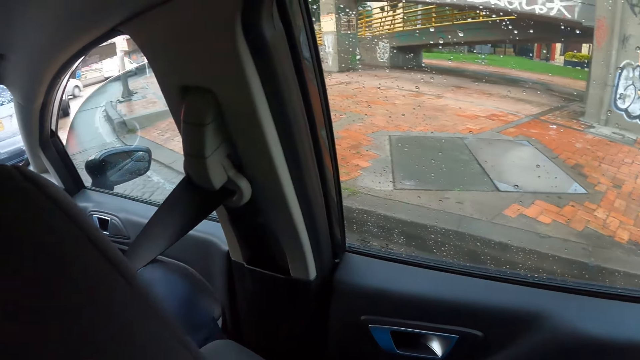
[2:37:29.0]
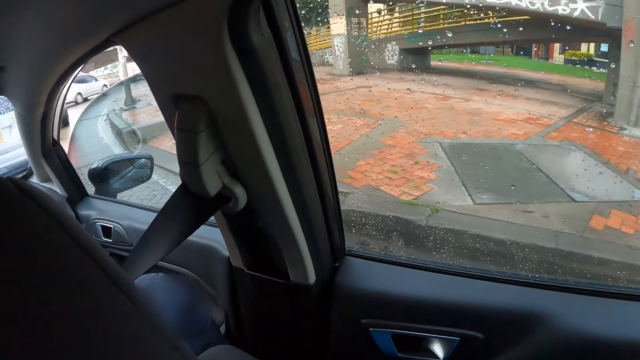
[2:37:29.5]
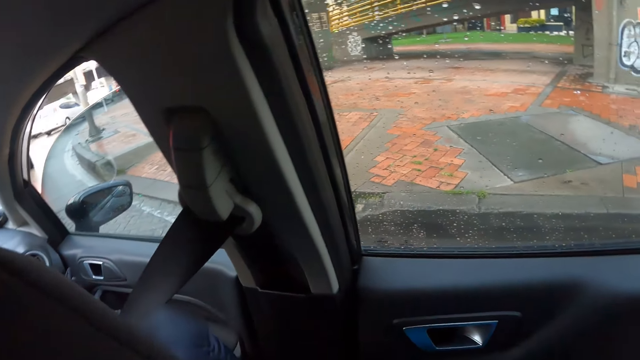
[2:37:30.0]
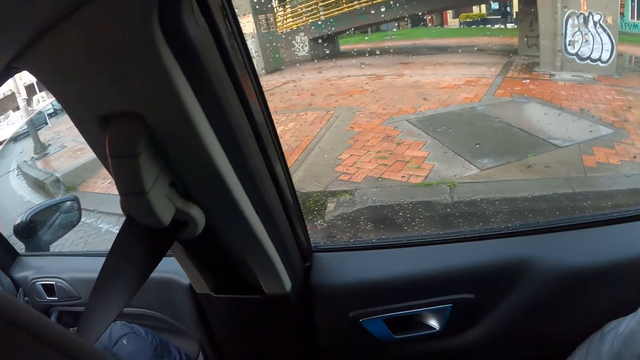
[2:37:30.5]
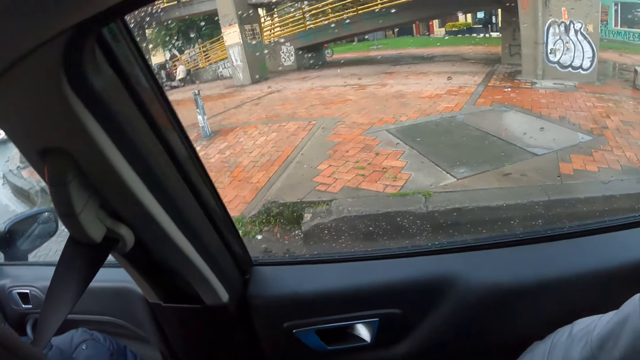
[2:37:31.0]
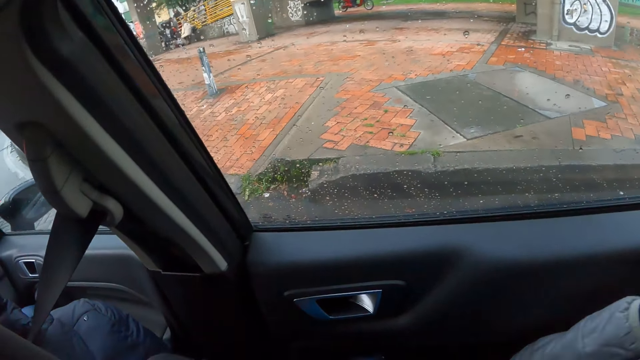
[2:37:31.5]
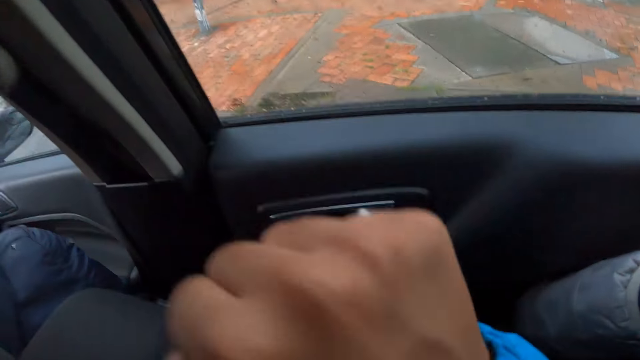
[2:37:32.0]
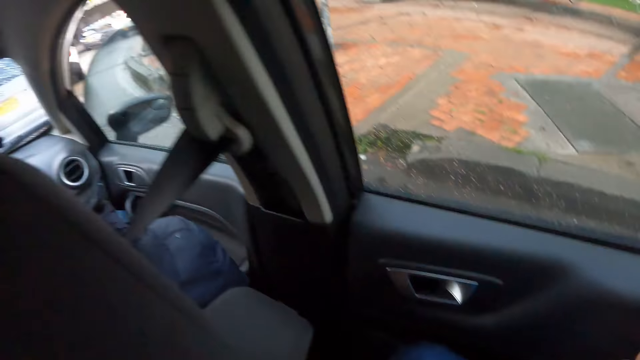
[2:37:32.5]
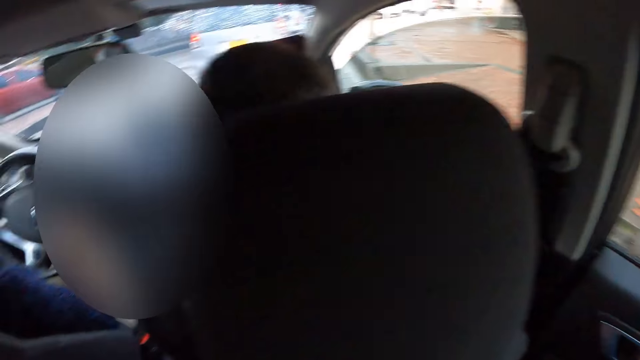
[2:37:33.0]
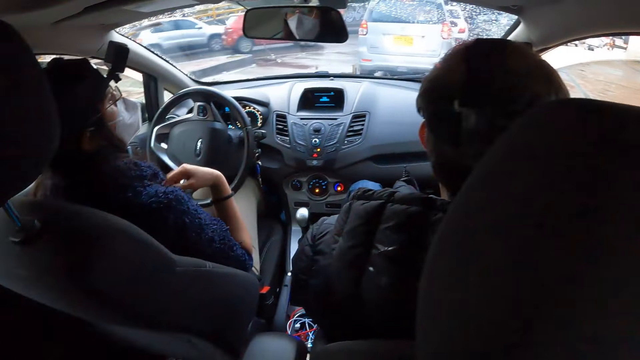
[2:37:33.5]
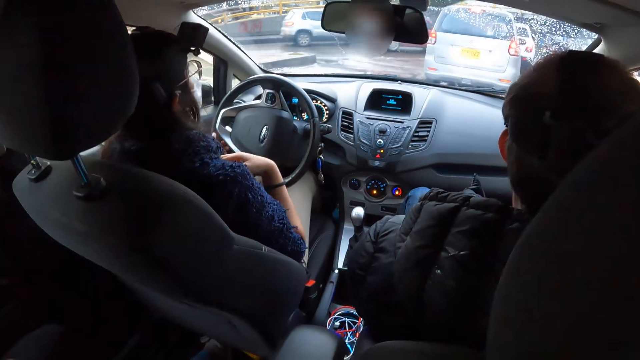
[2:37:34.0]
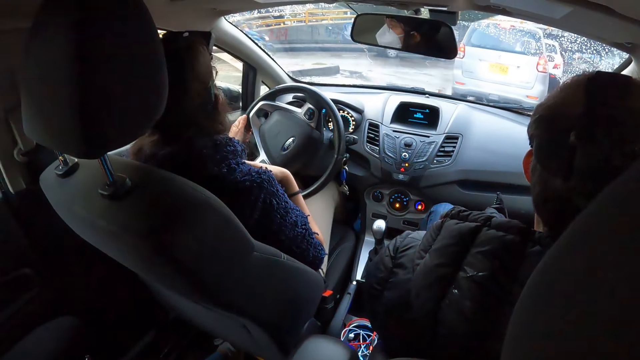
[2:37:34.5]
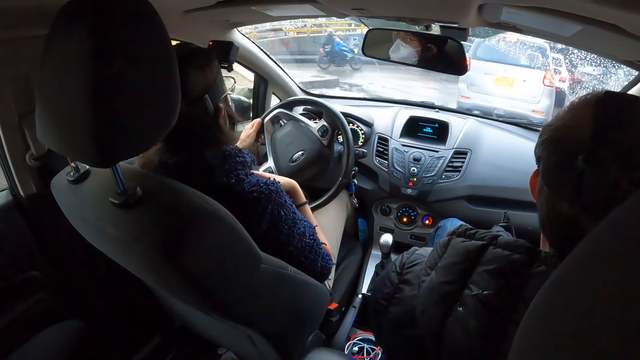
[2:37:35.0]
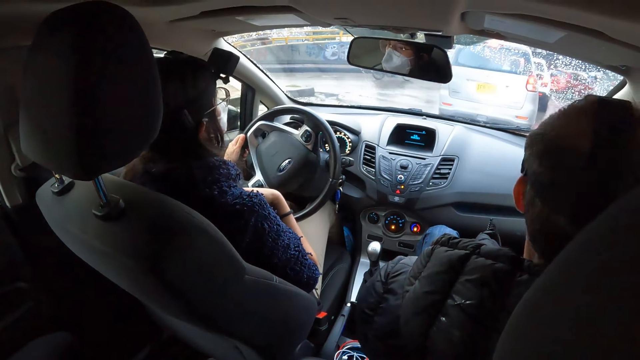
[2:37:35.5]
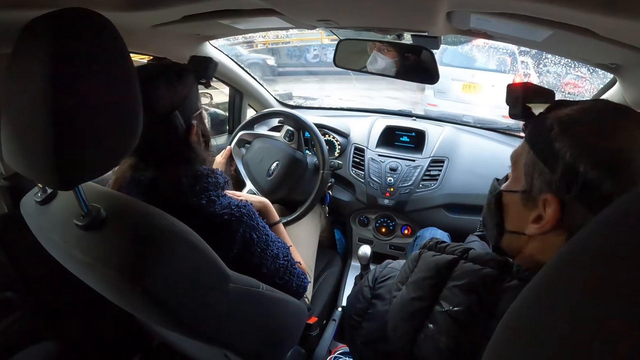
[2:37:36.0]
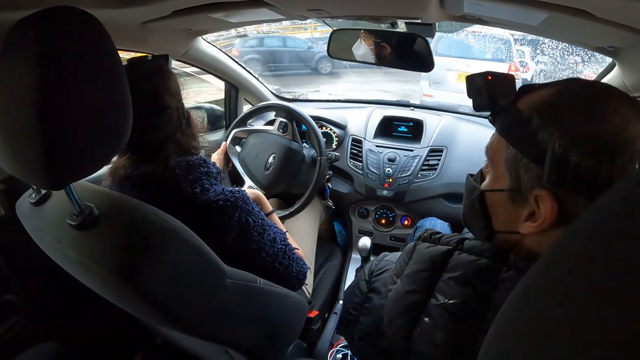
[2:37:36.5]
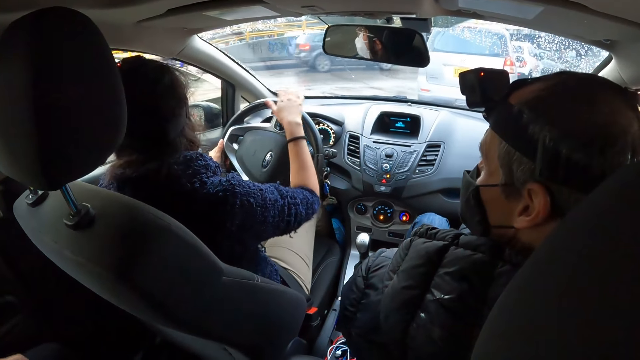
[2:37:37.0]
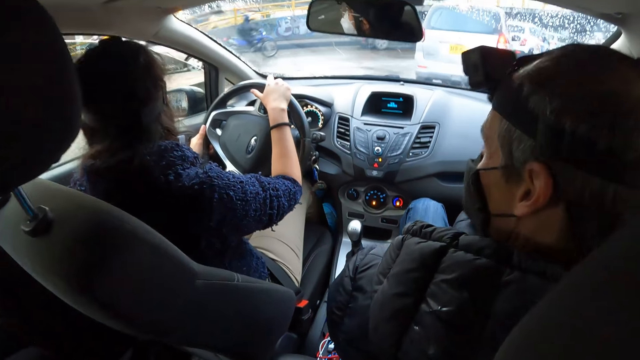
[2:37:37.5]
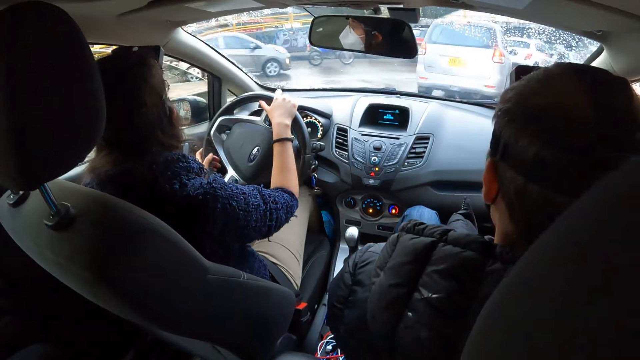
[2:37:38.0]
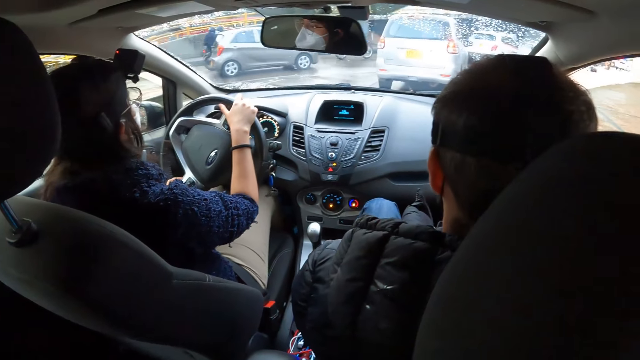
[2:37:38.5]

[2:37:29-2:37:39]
A woman raises her right fist. The woman gesticulates with her right hand. The woman drives the car with the steering in her left hand. The woman drives the car with the steering in both hands.

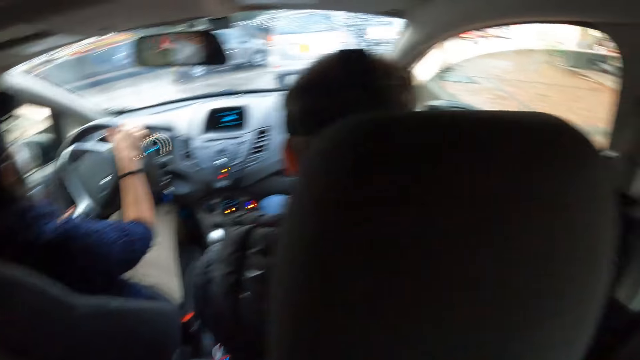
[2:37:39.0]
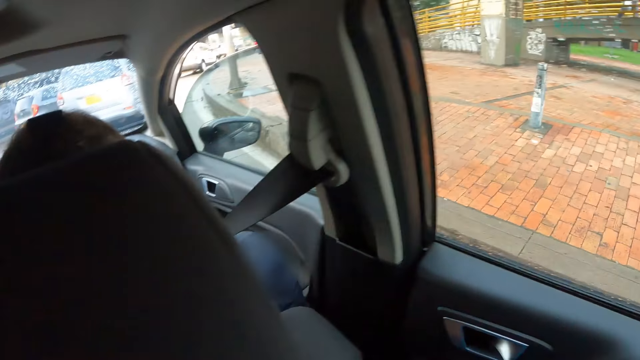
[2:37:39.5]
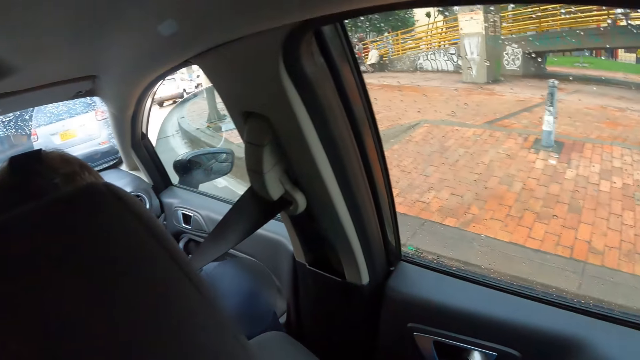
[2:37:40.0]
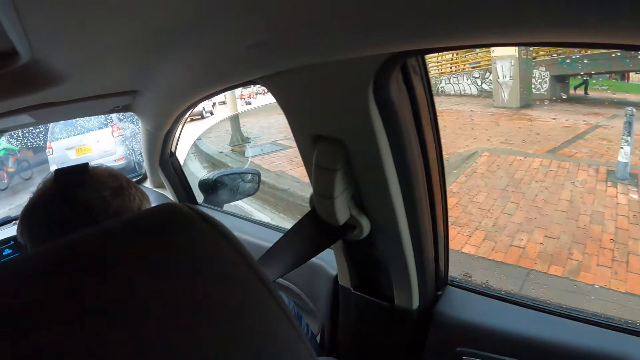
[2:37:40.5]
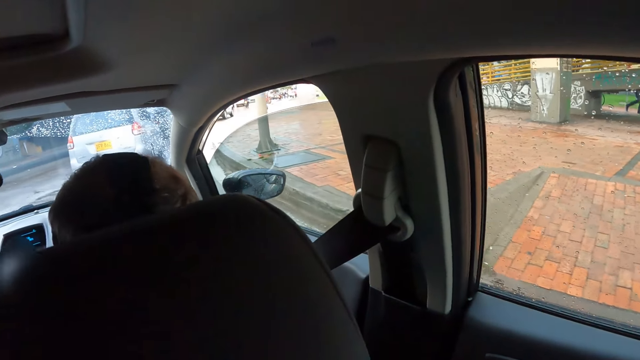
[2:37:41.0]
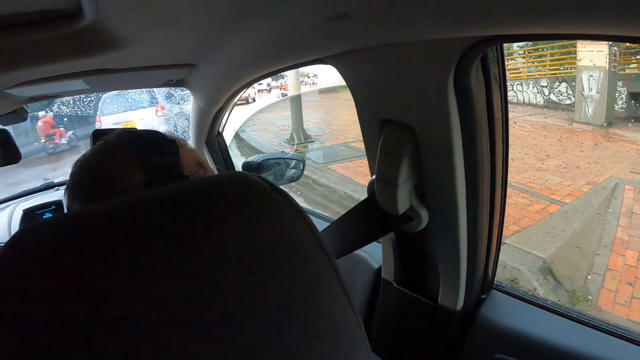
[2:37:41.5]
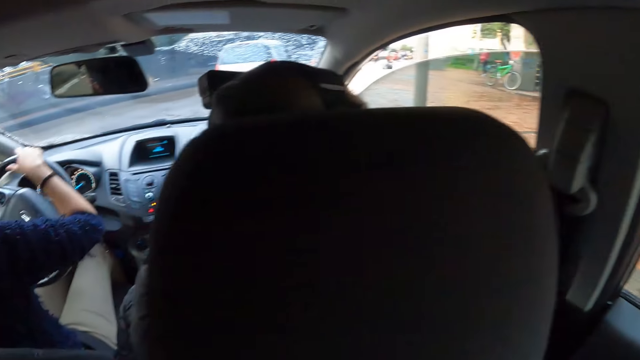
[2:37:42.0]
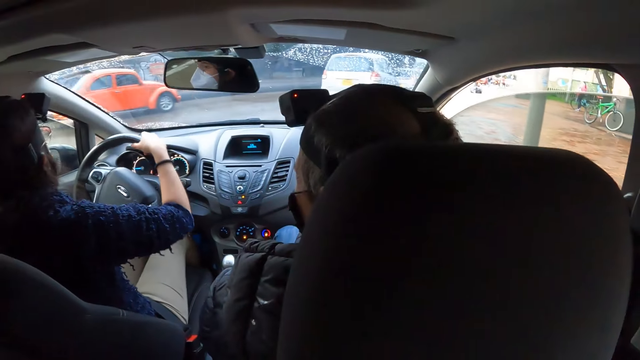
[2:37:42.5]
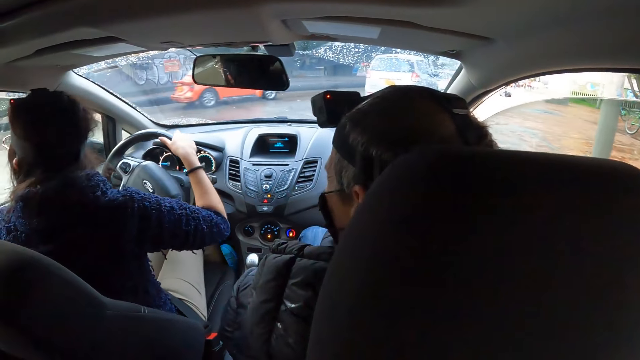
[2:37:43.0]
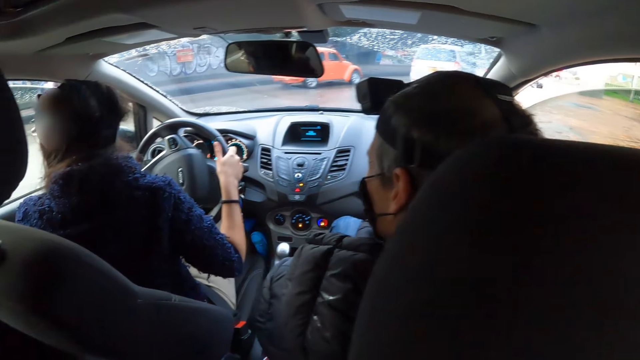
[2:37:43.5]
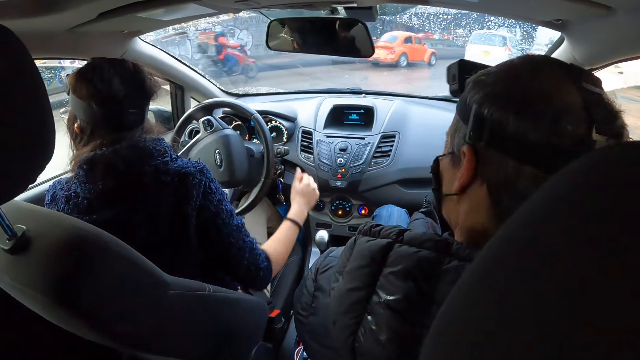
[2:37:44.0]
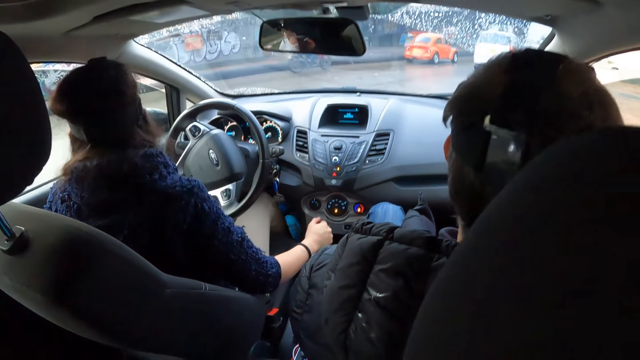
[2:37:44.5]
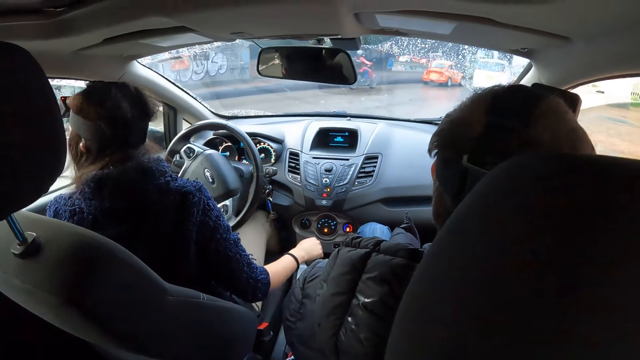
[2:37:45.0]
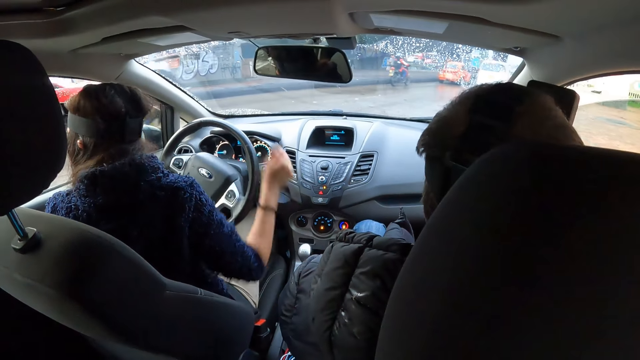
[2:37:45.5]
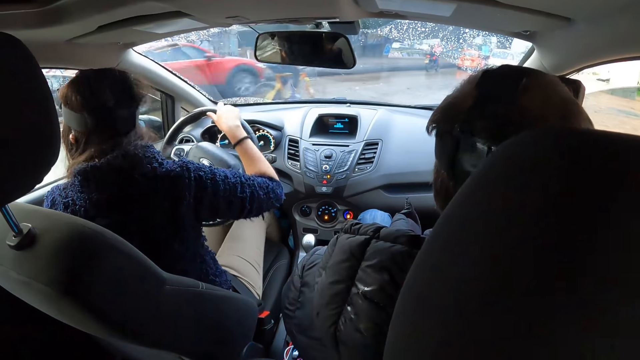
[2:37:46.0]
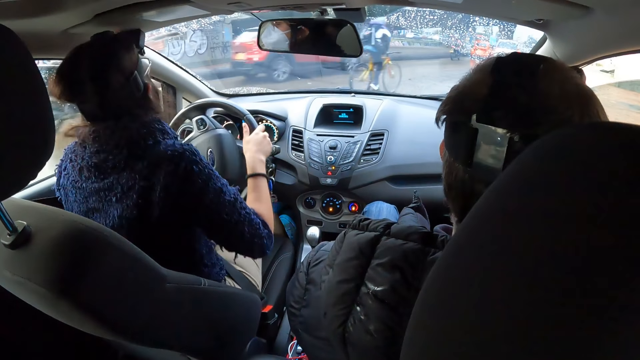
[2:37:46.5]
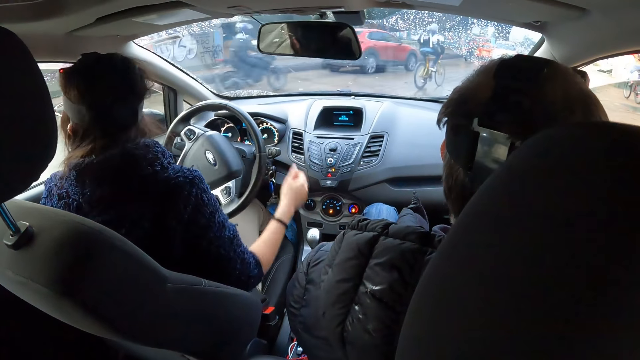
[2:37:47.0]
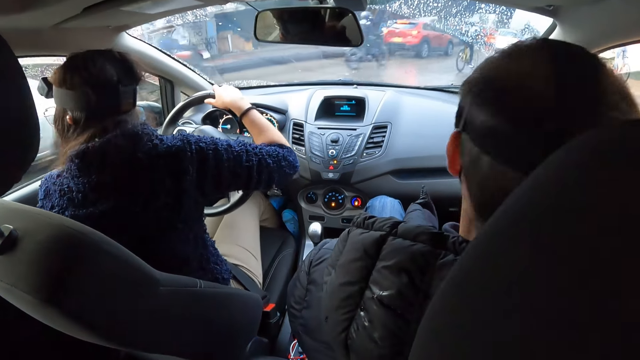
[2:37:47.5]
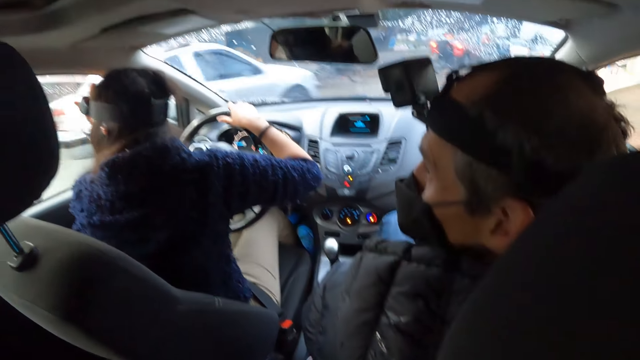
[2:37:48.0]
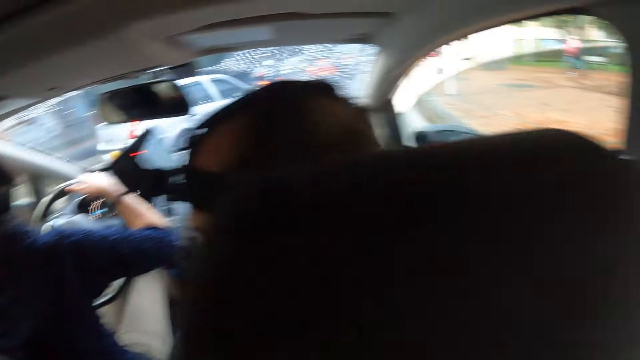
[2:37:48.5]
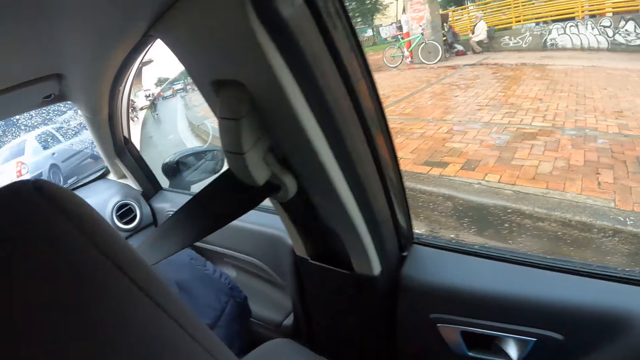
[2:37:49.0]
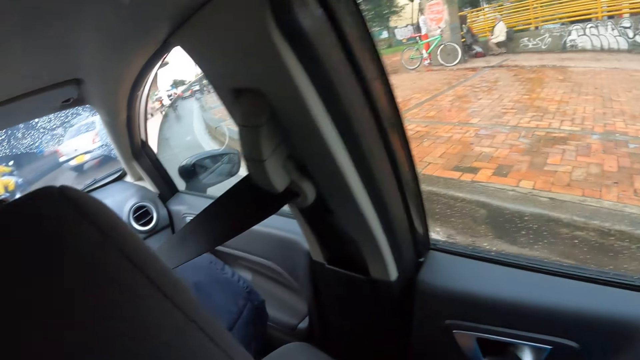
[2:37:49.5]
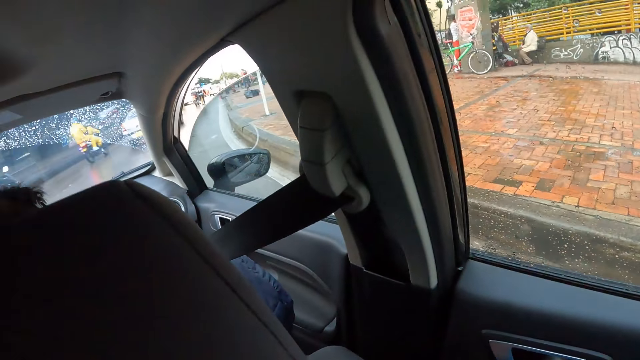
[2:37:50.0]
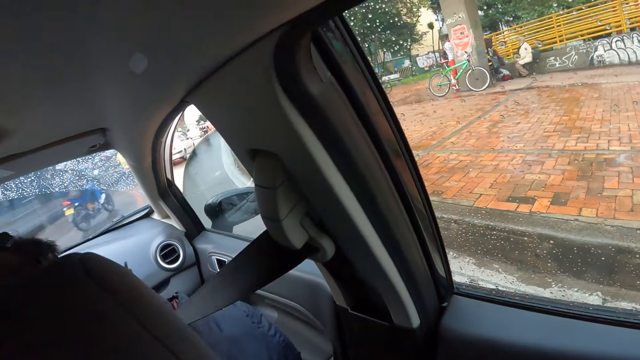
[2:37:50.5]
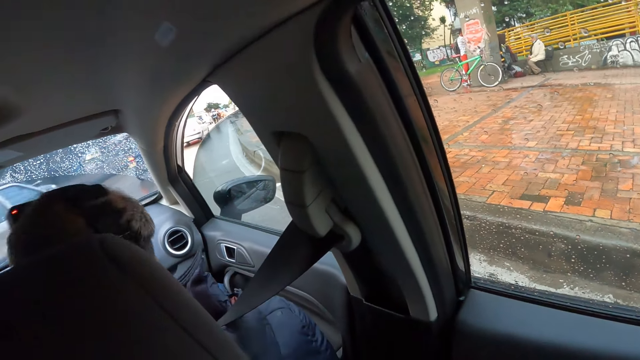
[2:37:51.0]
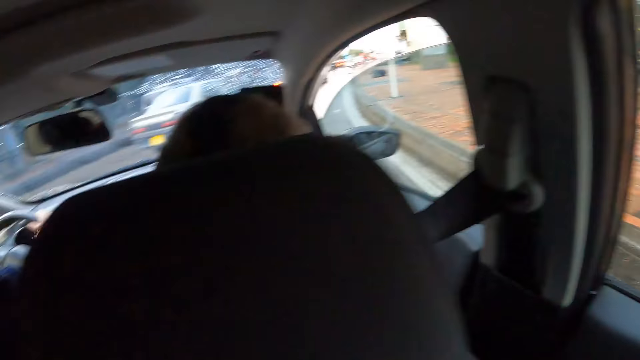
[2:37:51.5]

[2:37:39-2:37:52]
The camera wearer looks outside. A woman operates the gear in the car with her right hand. The woman drives the car with both hands on the car steering. The camera wearer looks around.
